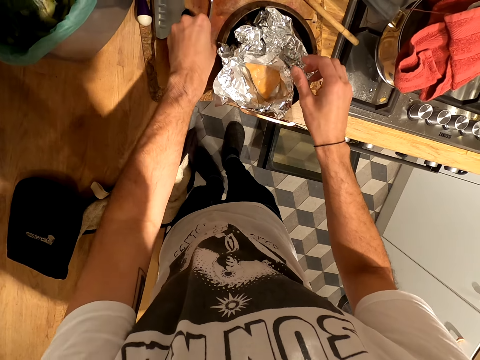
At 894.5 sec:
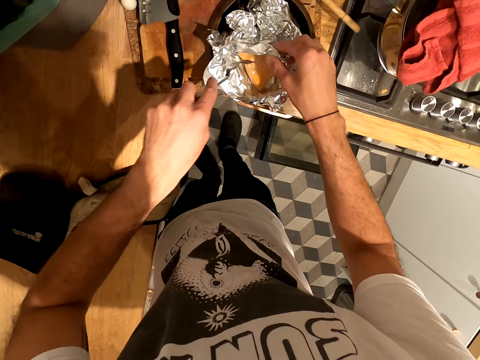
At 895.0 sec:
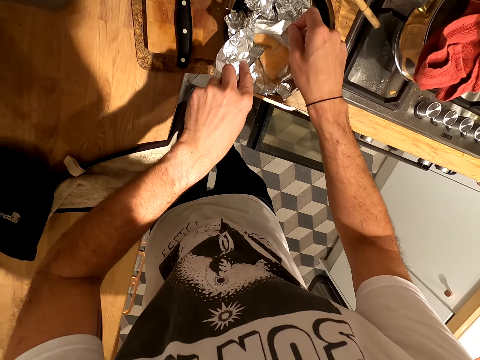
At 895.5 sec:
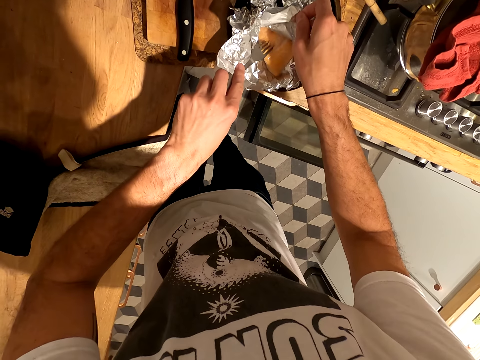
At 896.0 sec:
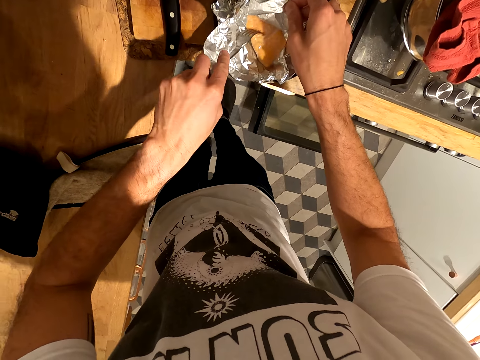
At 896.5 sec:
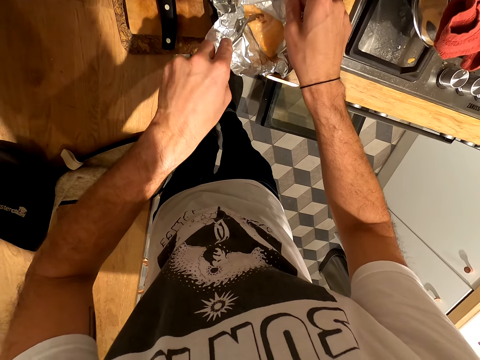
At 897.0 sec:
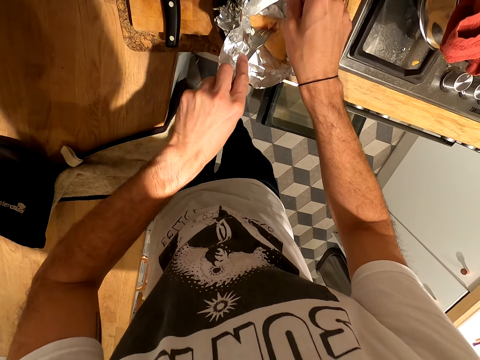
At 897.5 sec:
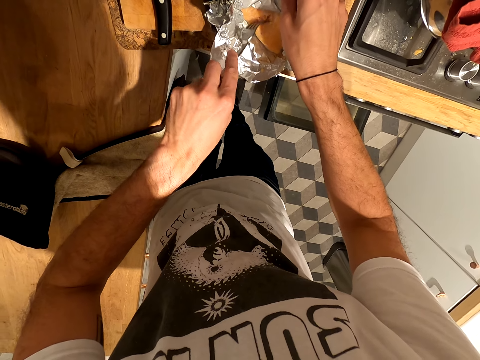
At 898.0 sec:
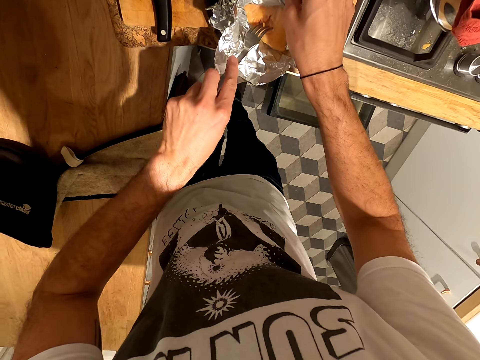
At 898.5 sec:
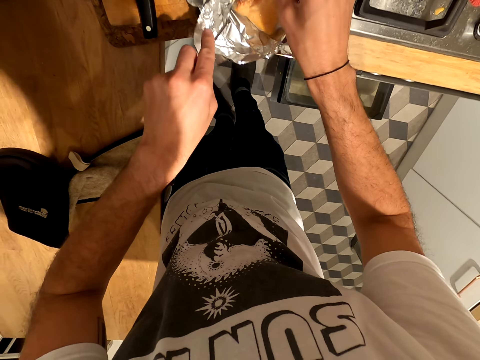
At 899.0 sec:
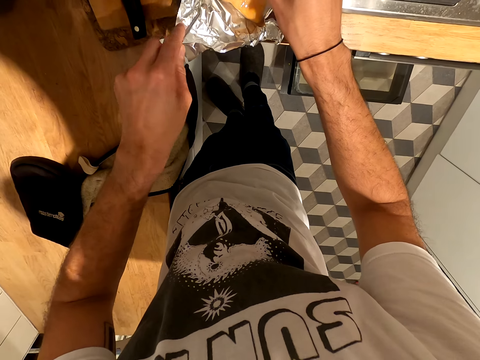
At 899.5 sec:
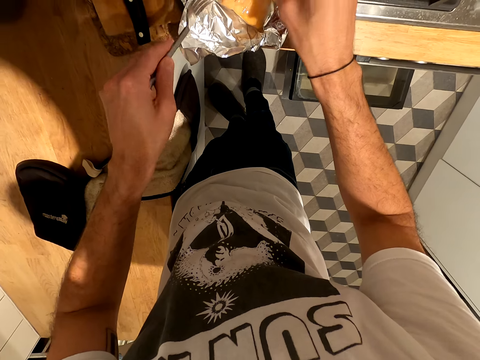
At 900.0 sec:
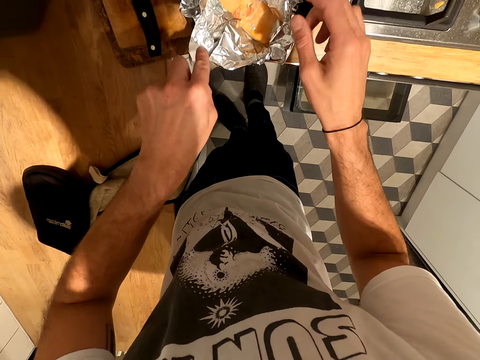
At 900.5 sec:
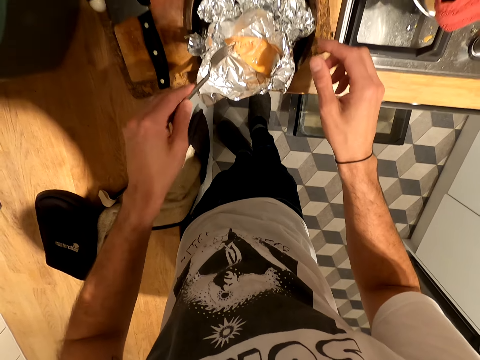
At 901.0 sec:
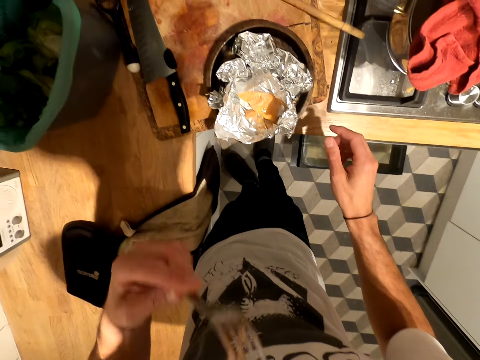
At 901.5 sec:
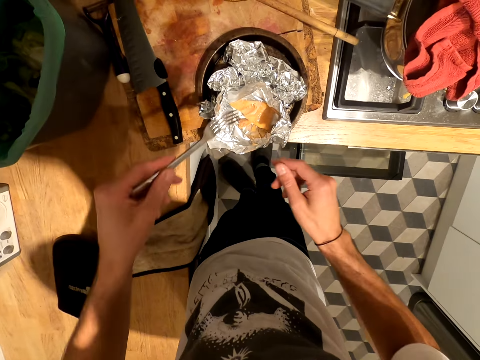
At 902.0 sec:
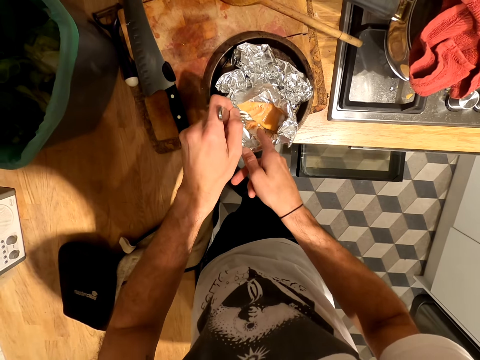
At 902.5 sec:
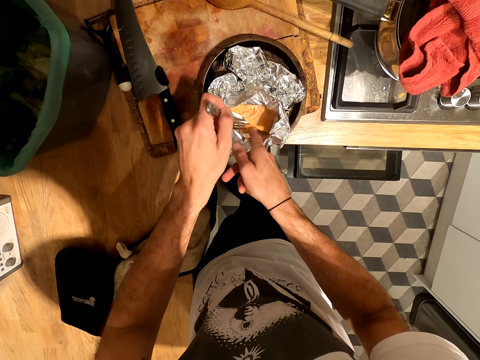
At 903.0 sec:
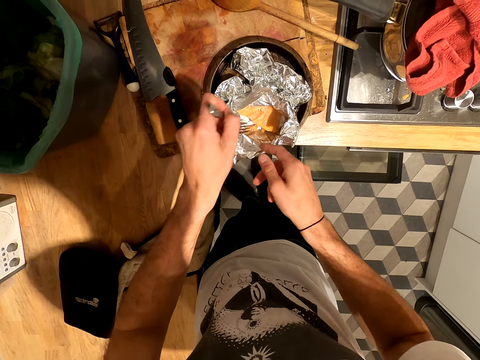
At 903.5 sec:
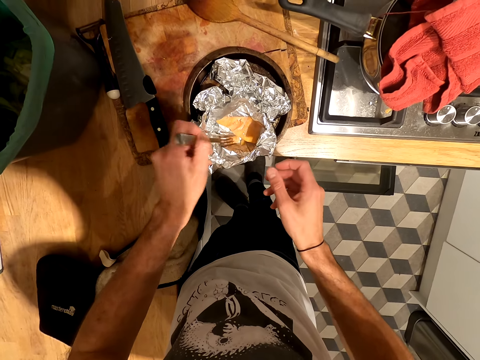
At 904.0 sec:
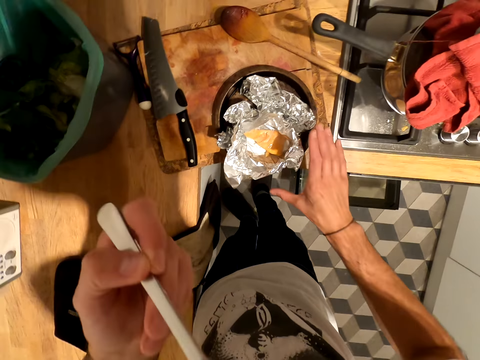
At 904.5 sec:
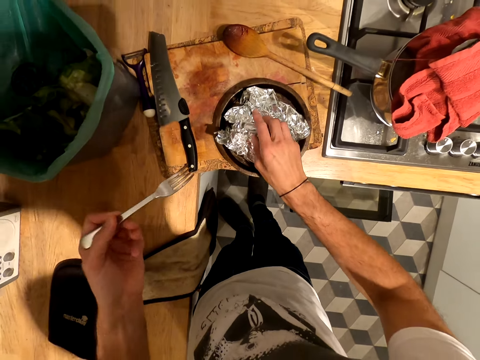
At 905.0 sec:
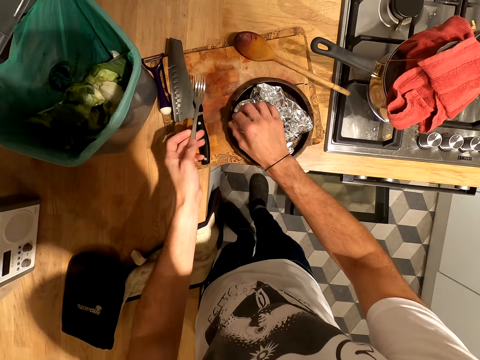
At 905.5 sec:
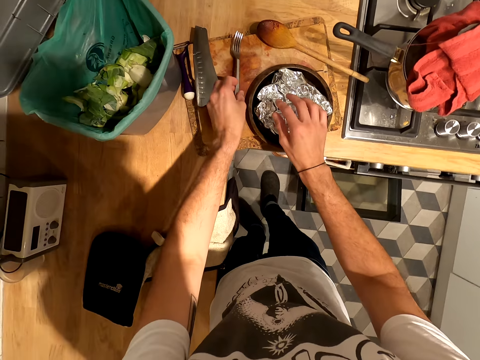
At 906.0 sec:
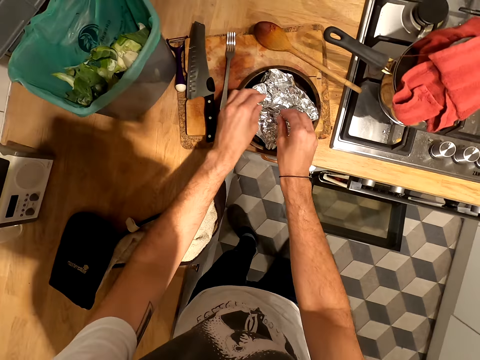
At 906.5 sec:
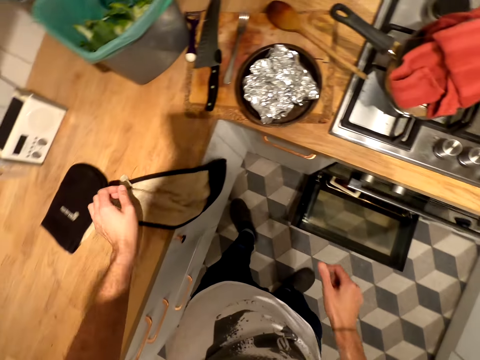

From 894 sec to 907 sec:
The camera wearer picks up a fork spoon. They scoop something. They pick up something using the fork spoon. They eat something. They fold the foil. They put the fork spoon on the chopping board.

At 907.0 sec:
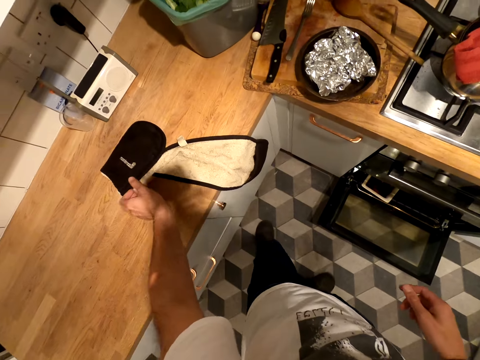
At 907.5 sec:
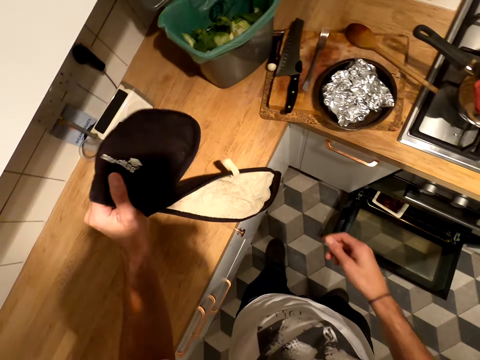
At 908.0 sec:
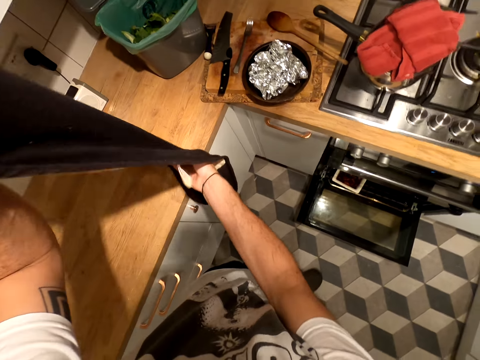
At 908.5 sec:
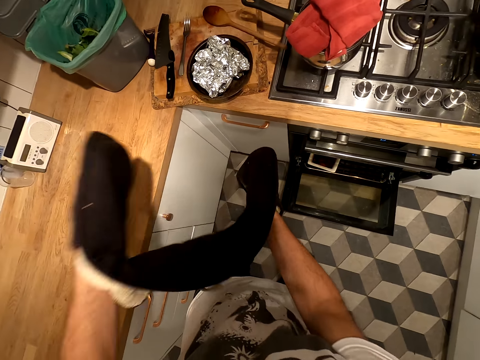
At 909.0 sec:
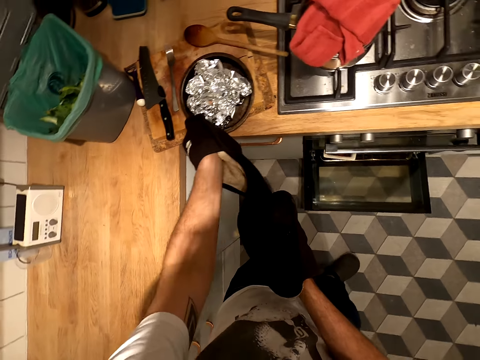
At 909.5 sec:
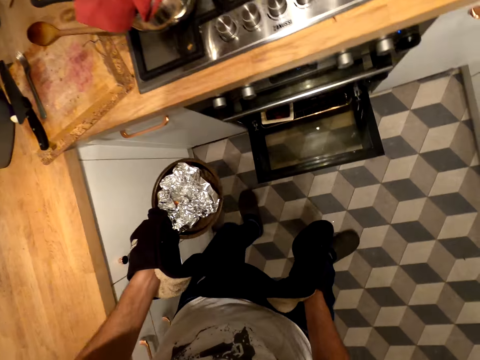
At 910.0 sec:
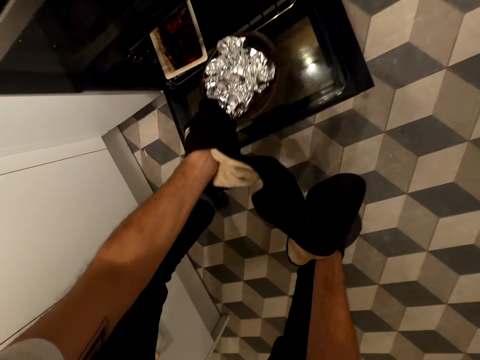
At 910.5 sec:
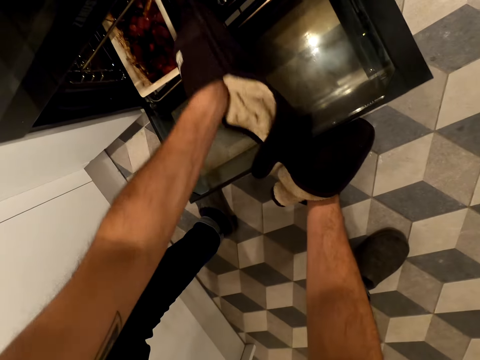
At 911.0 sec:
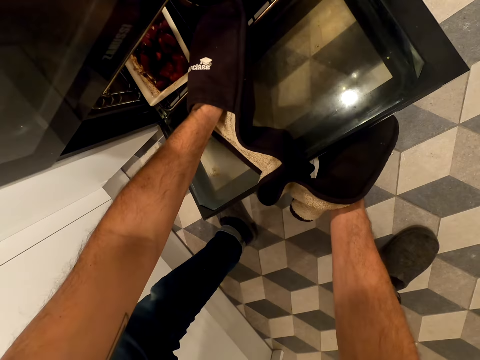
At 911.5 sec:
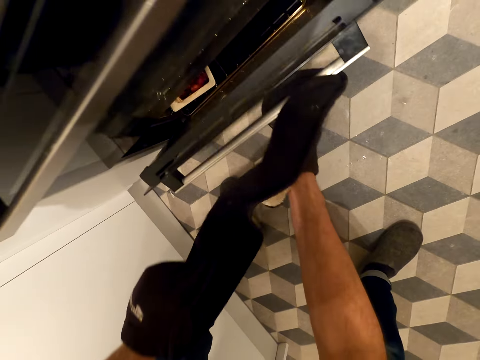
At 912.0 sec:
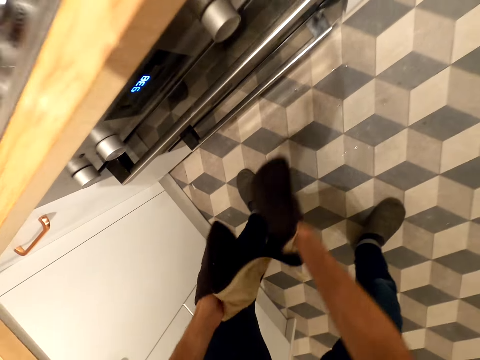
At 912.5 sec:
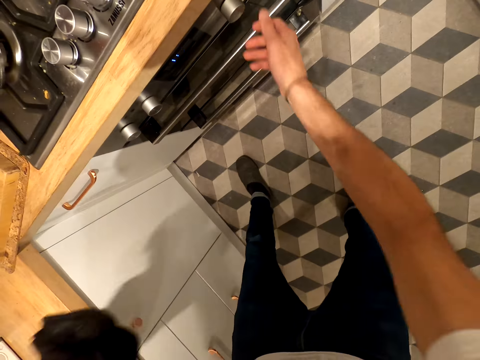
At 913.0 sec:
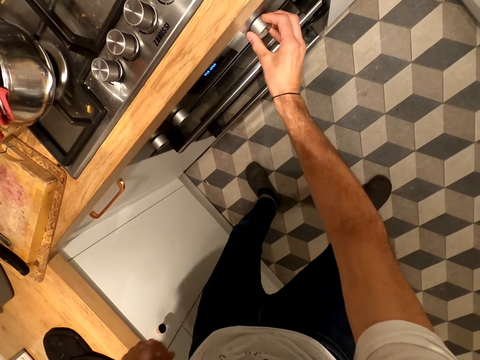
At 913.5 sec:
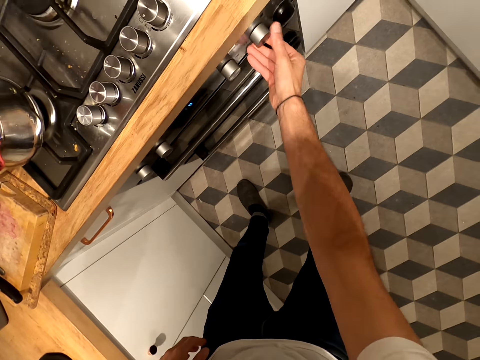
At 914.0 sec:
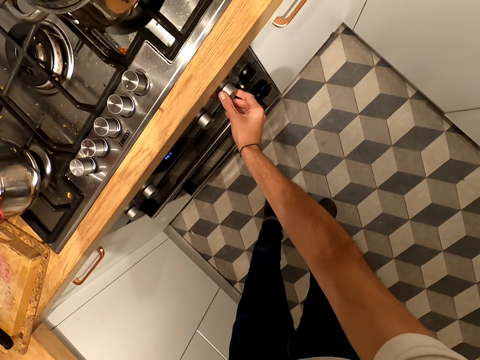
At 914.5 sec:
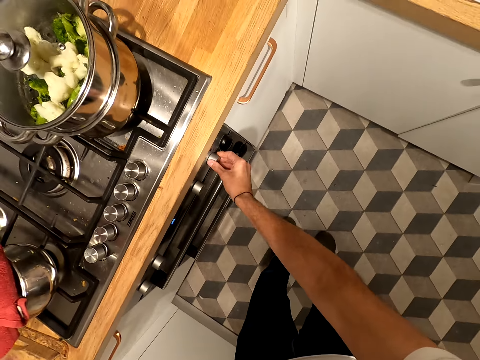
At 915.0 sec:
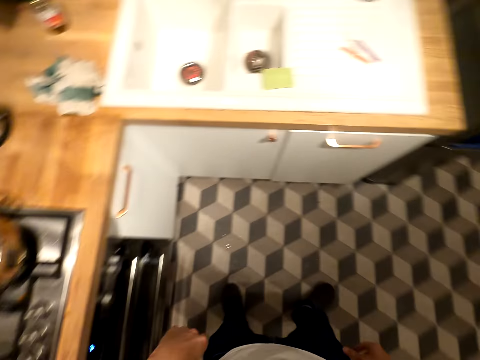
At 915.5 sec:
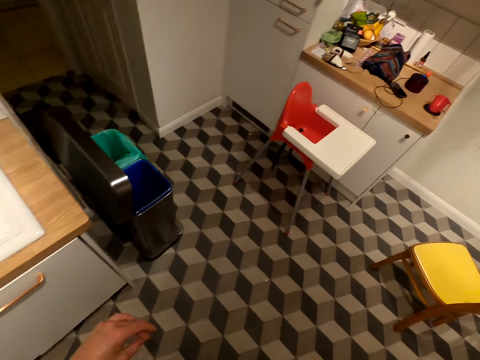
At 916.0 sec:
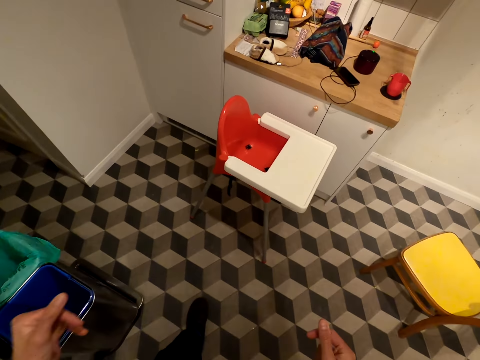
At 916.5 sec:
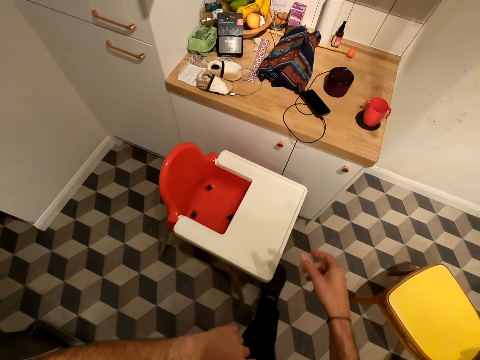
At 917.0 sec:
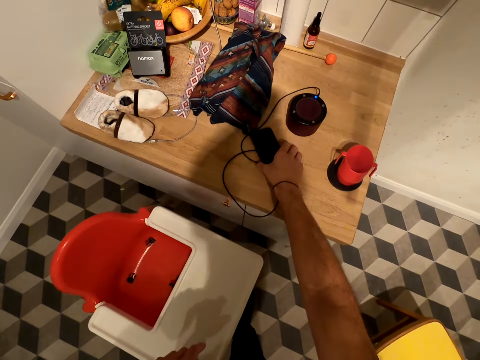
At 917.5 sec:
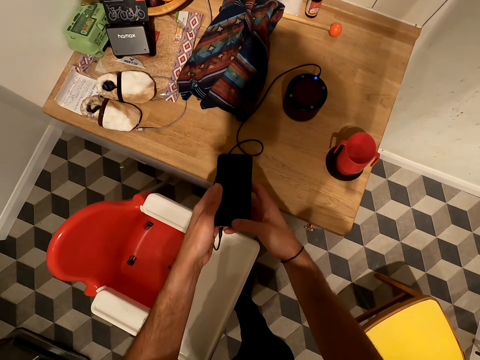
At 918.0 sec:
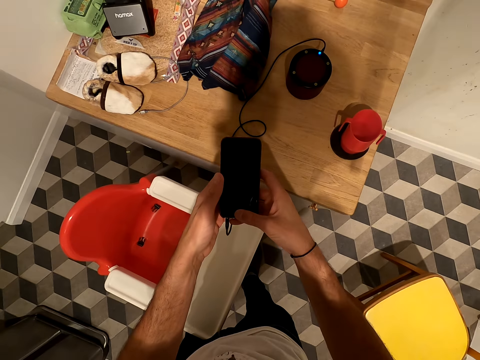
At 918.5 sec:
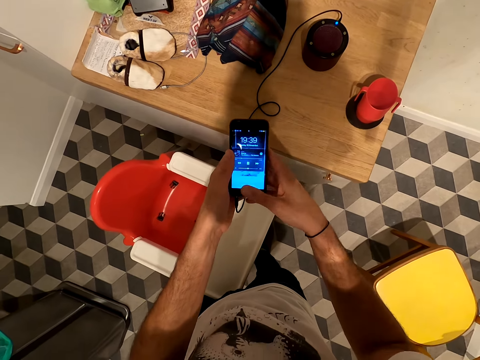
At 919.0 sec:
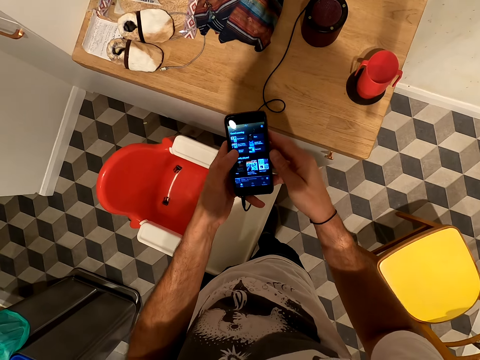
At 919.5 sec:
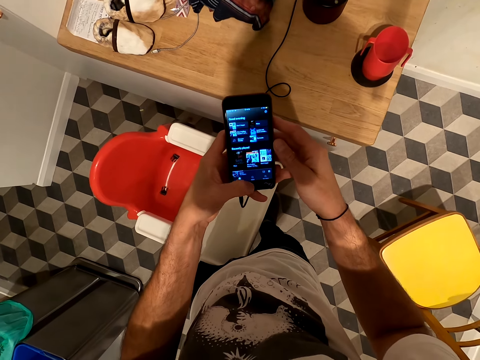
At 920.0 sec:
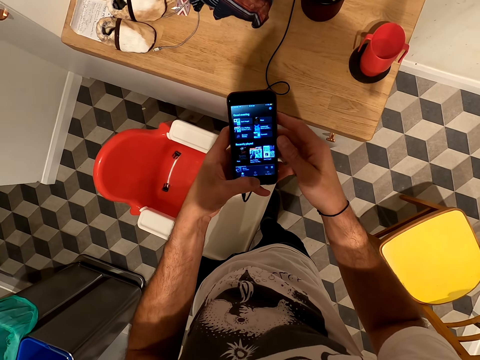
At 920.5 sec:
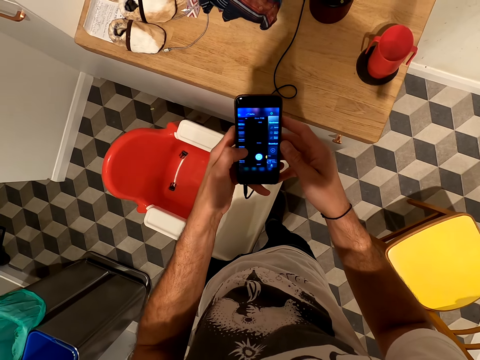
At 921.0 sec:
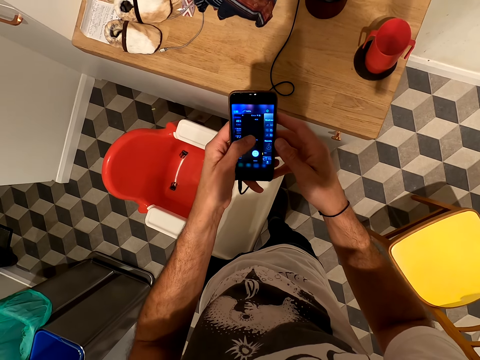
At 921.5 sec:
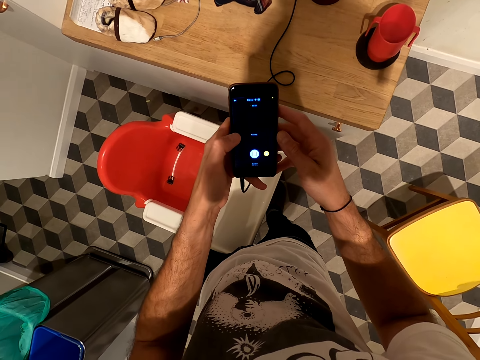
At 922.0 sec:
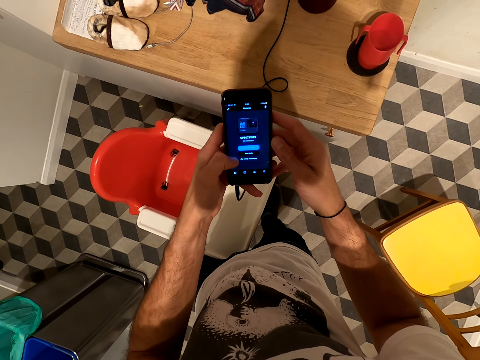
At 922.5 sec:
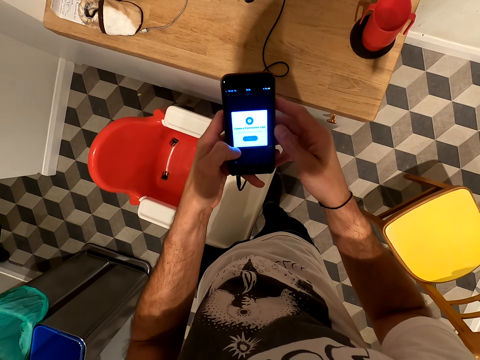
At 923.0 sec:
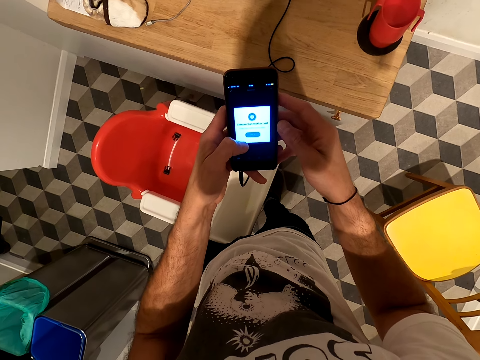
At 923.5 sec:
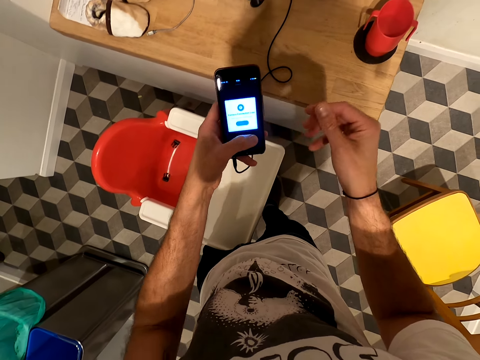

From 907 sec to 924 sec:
The camera wearer picks up something. They put it in their hands. They hold the bowl. They put the bowl in the fridge. They put something on the microwave. They close the fridge. They close the microwave. They regulate temperatures. They walk. They pick up the phone. They touch the phone. They turn on the phone. They hold the phone. They scroll the phone.
